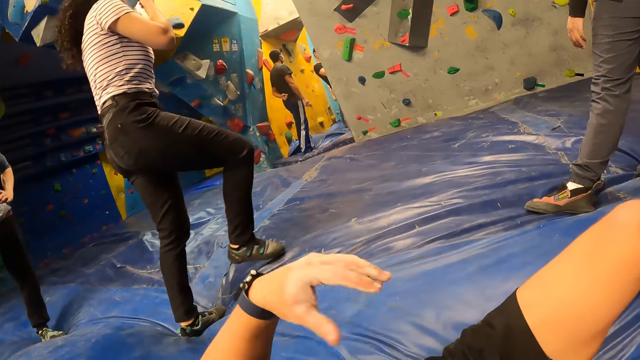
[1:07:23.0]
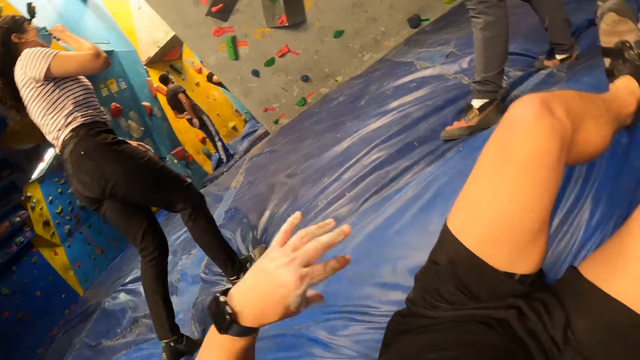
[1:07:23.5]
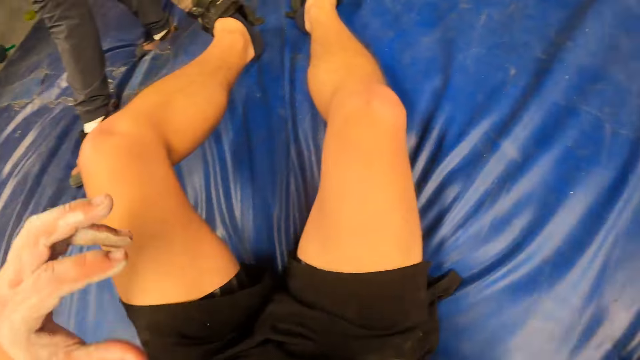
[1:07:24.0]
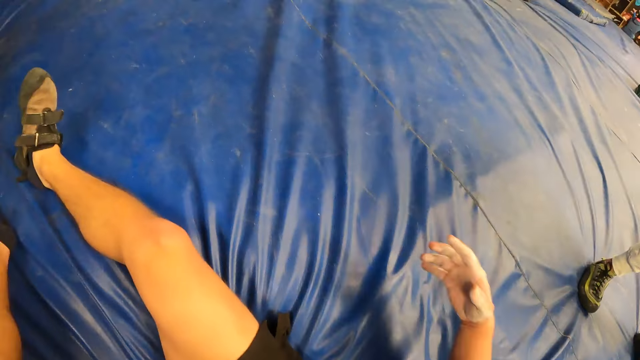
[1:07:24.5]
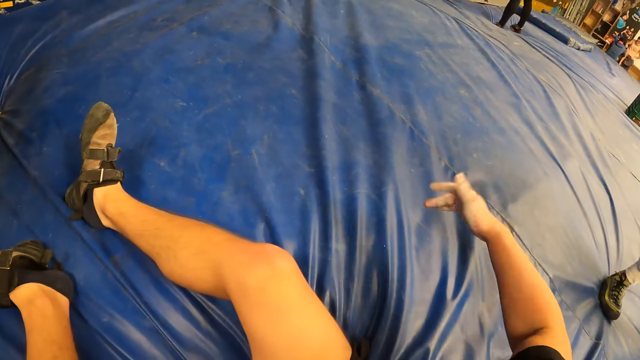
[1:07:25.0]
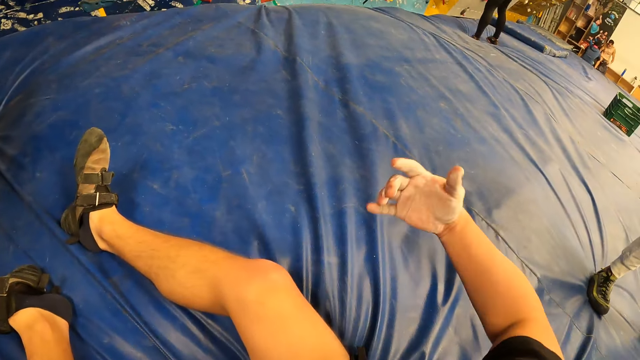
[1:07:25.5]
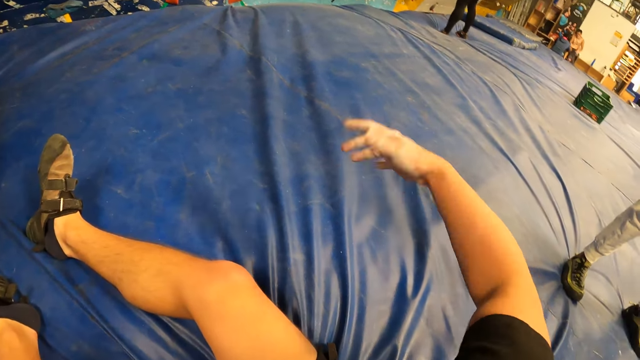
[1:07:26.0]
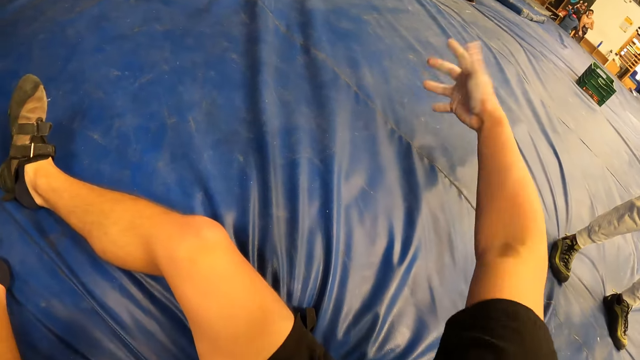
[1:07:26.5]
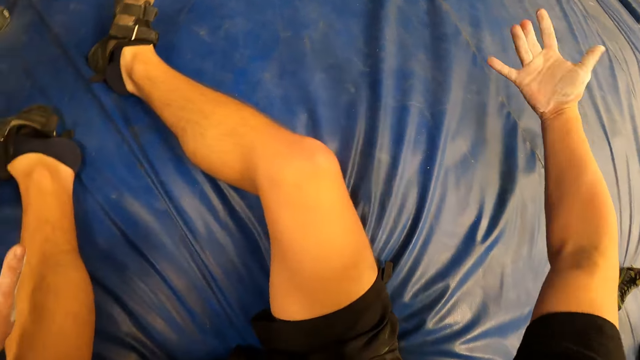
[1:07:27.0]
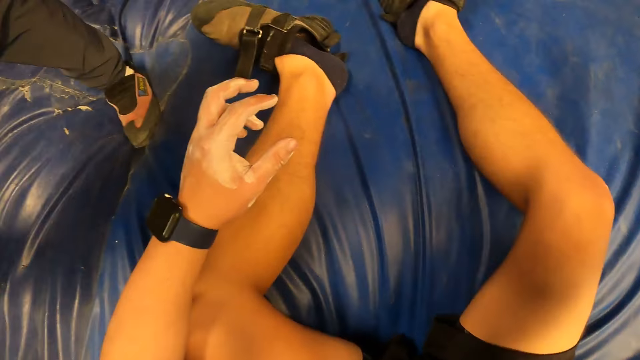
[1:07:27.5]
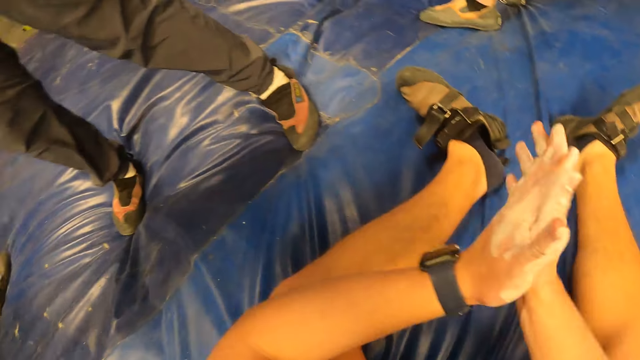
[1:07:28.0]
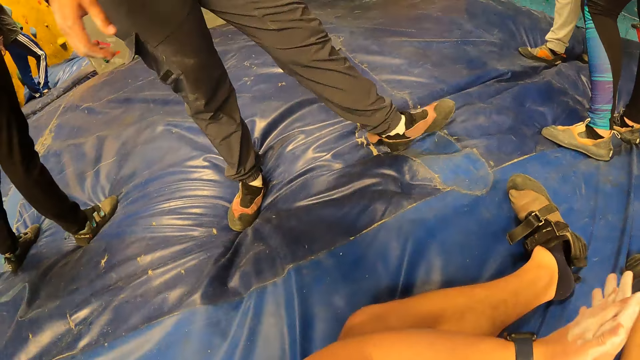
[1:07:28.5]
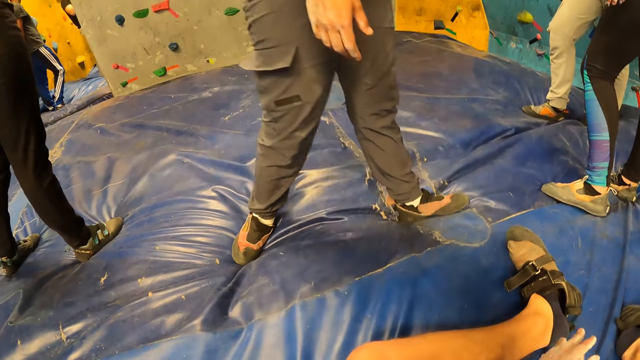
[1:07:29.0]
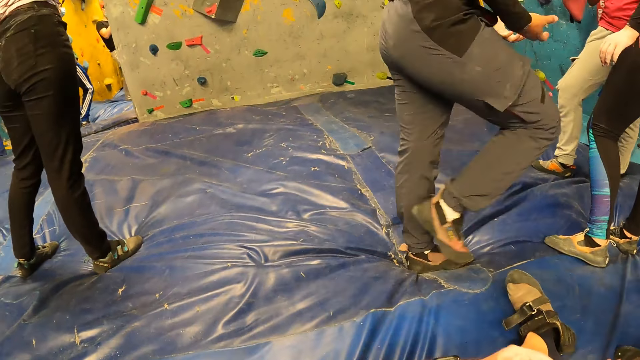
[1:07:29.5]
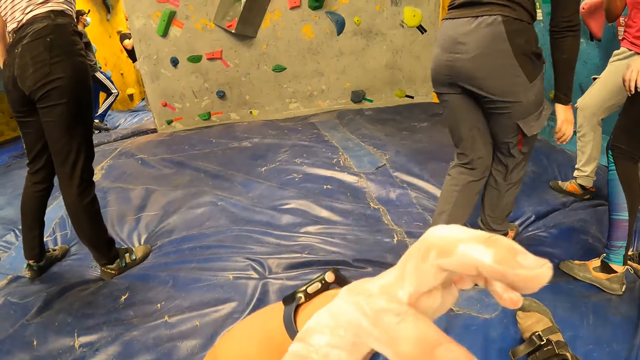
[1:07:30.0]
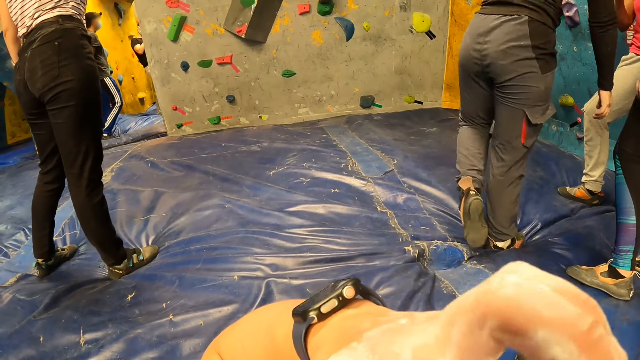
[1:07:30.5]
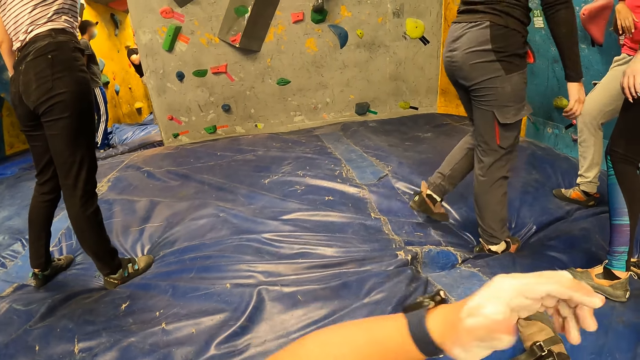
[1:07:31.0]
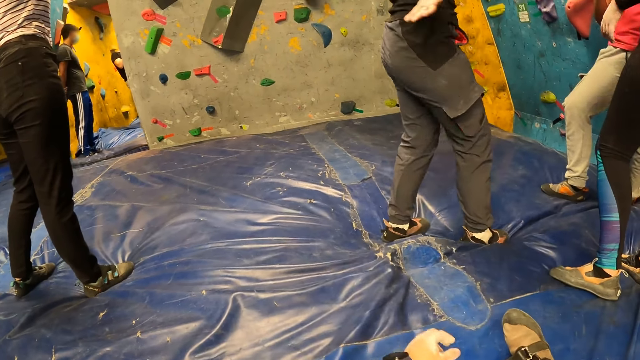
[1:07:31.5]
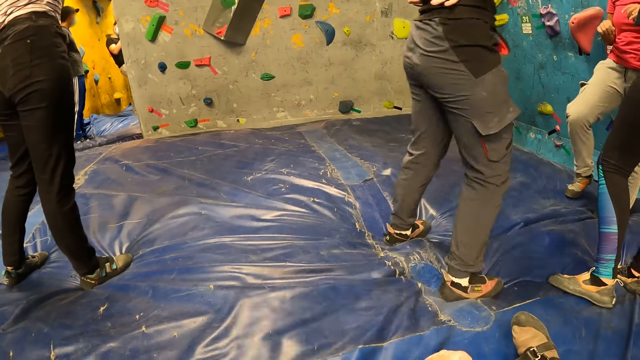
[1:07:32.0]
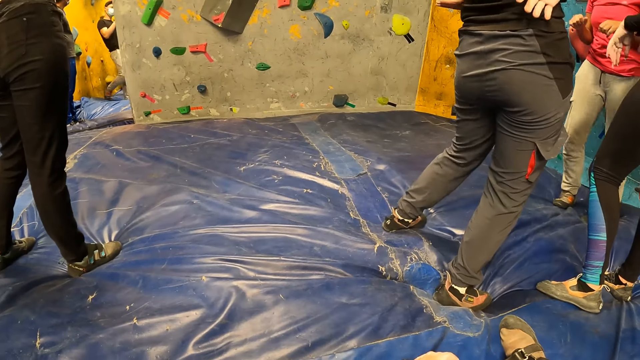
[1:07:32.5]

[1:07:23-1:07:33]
The camera wearer shakes his right hand. He rubs hands together. He itches the face.

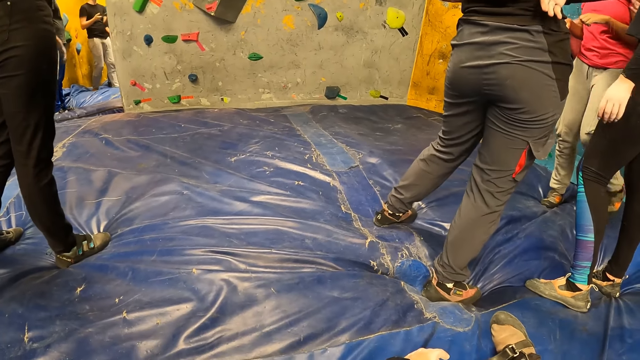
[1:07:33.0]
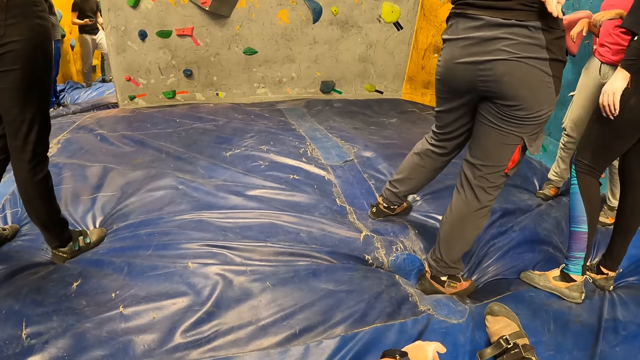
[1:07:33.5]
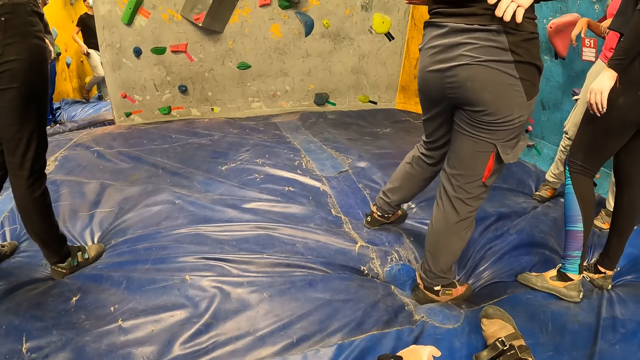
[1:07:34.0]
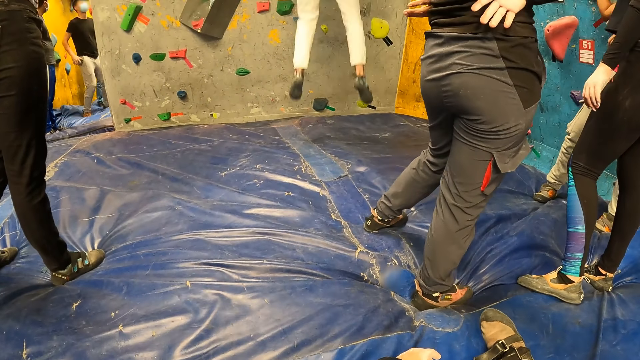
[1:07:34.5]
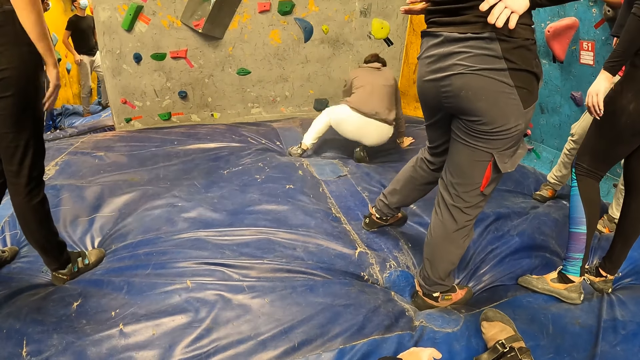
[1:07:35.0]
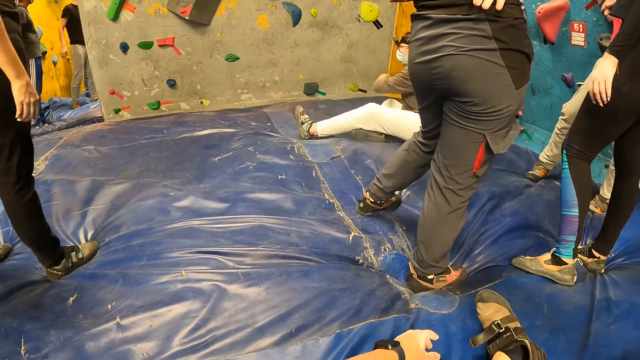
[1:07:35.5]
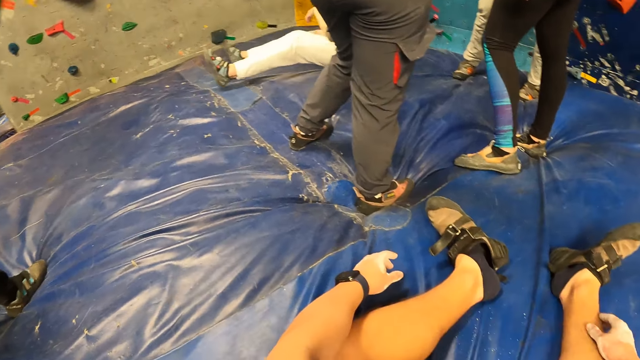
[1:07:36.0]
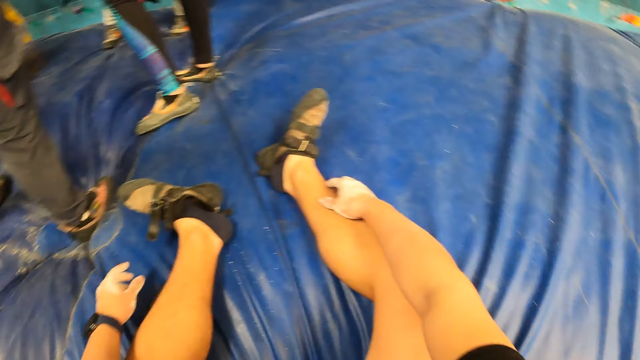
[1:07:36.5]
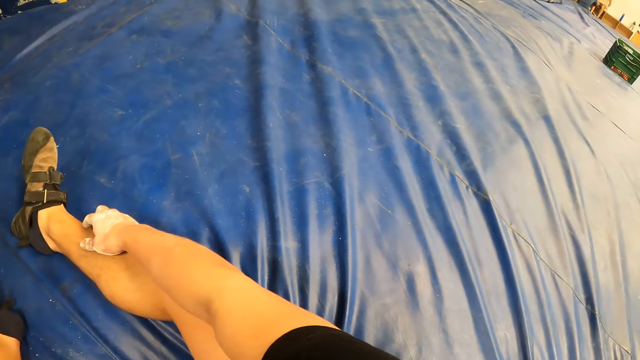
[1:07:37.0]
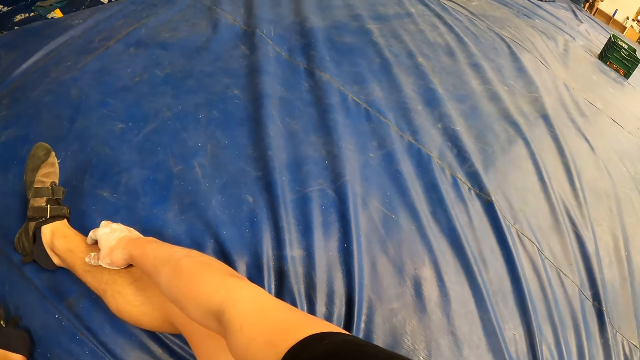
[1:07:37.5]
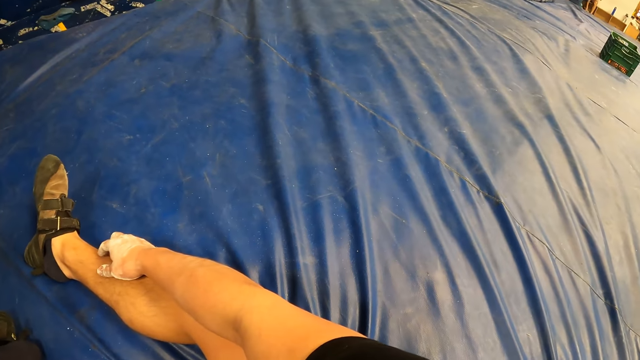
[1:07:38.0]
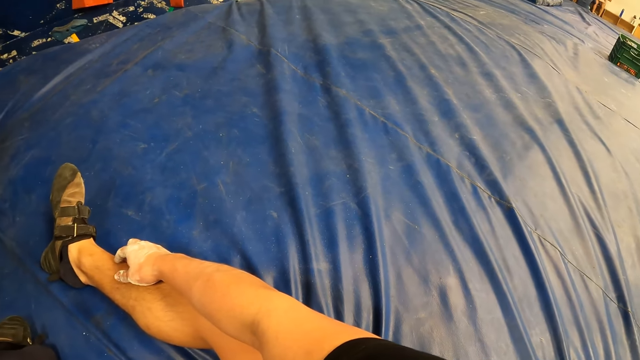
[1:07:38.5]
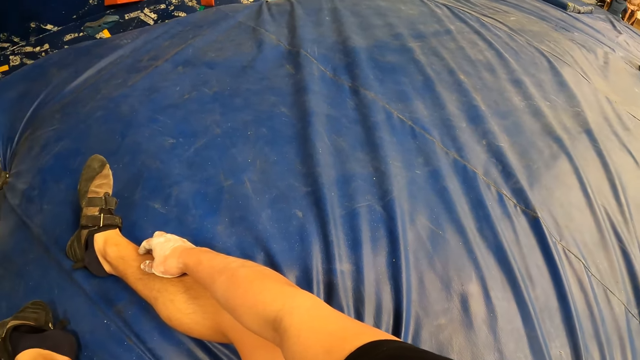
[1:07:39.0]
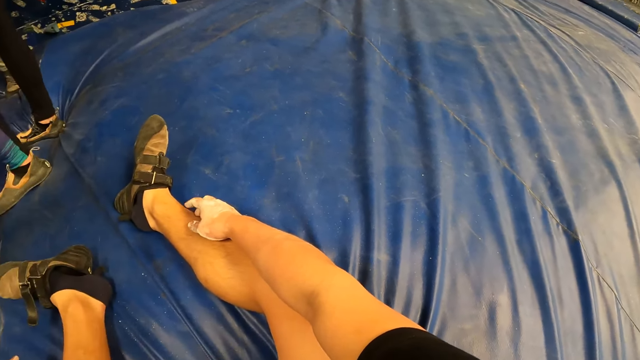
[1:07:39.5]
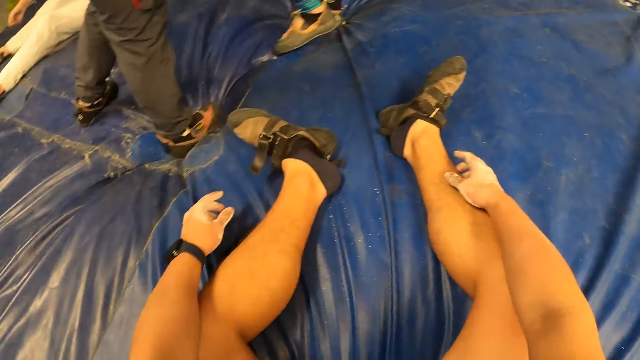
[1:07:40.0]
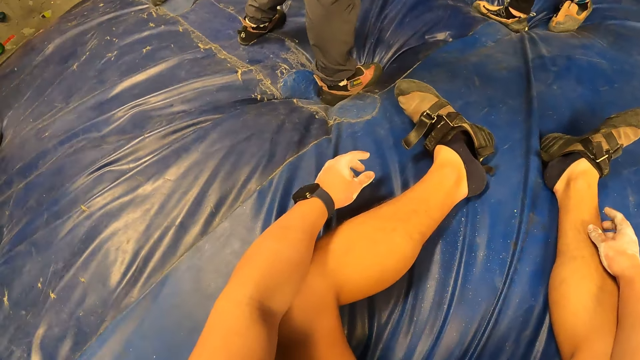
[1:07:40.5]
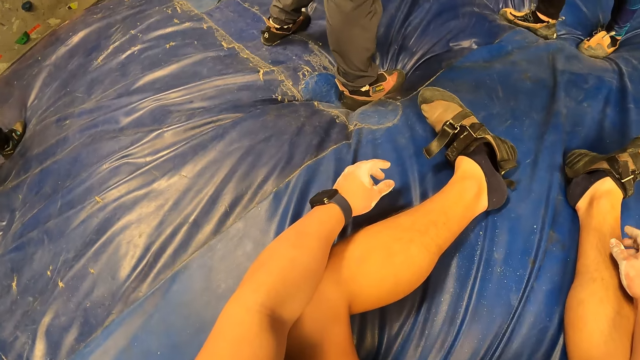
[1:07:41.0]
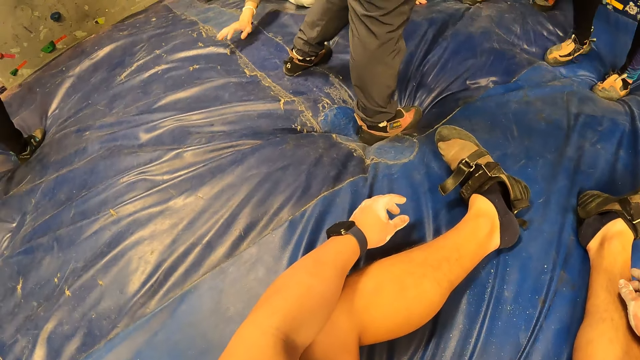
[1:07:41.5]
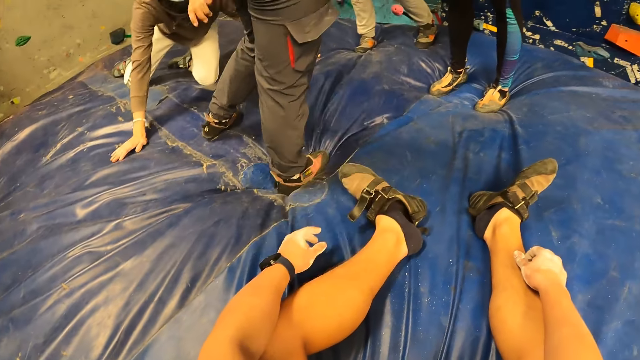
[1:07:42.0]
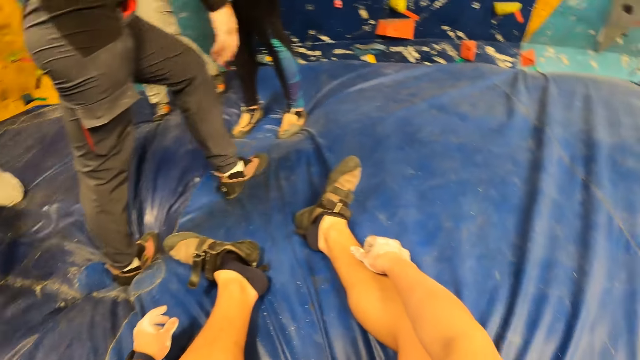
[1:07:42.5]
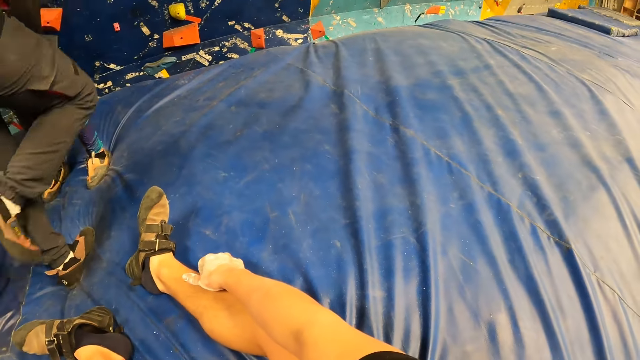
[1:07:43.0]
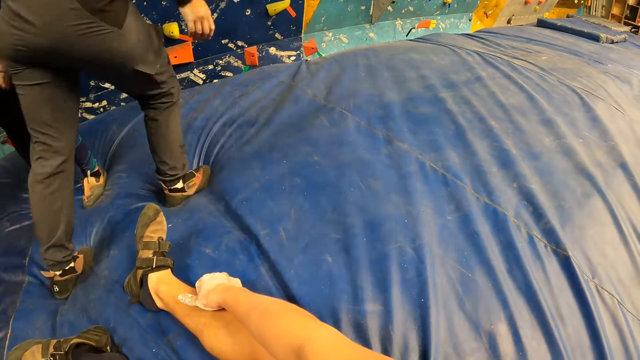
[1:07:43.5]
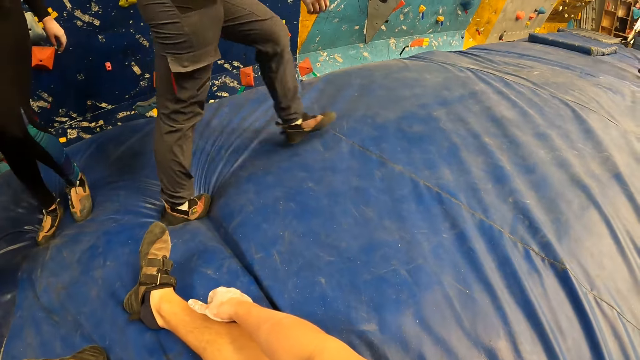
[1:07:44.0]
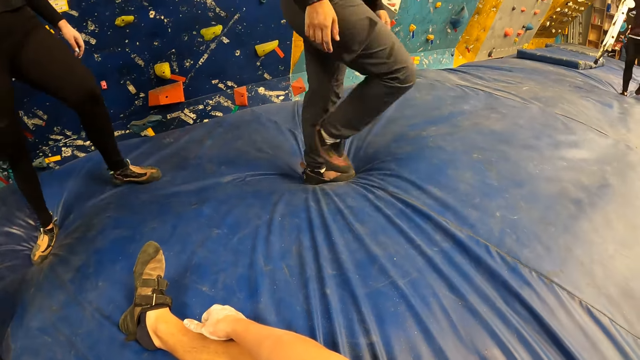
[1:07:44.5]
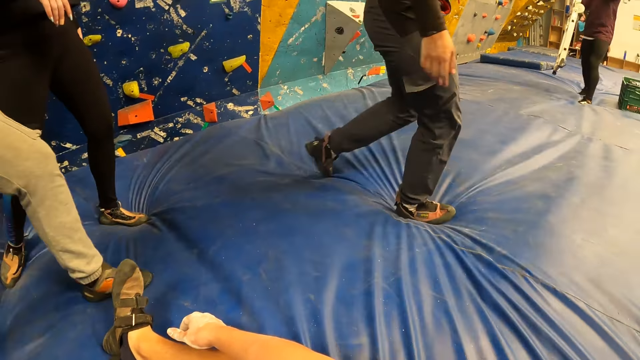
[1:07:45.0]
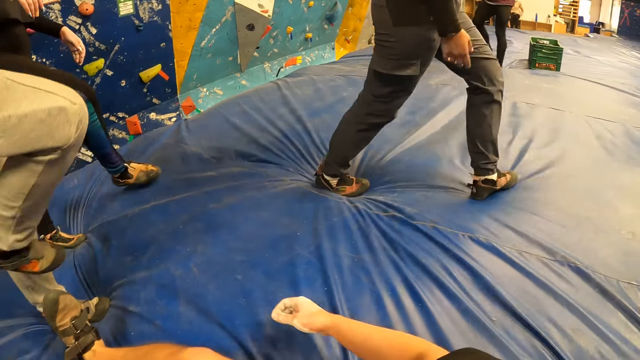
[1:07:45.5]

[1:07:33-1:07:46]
A person stands beside the camera wearer. The man jumps down on the foam or canvas from the wall. The camera wearer looks aside. The person walks past the camera wearer.
